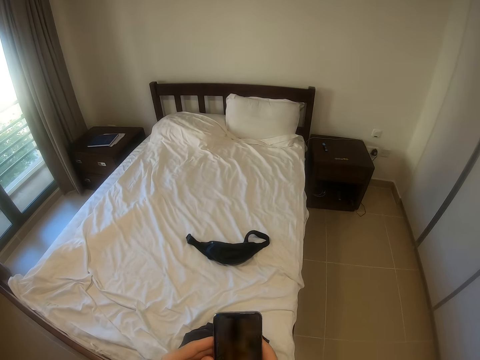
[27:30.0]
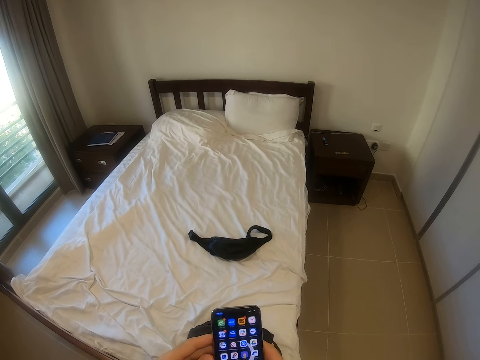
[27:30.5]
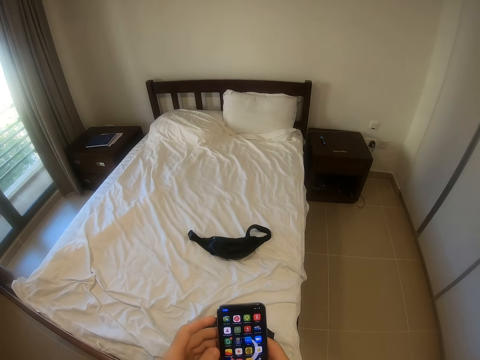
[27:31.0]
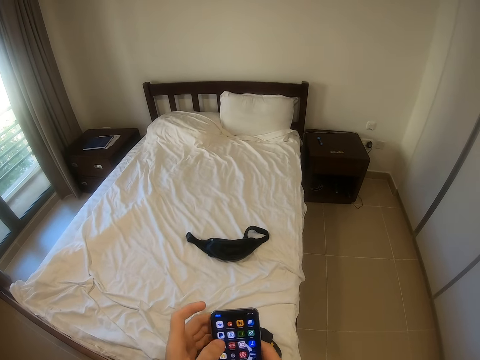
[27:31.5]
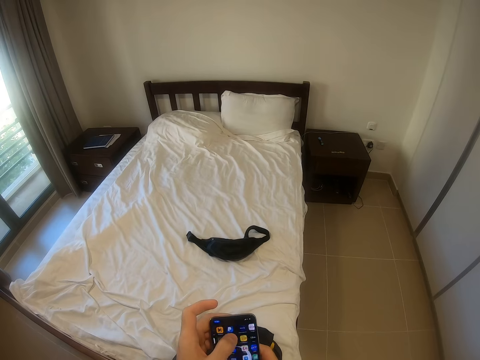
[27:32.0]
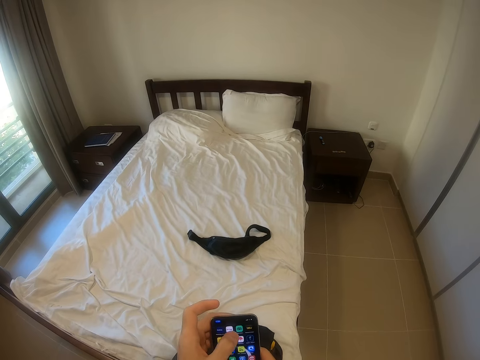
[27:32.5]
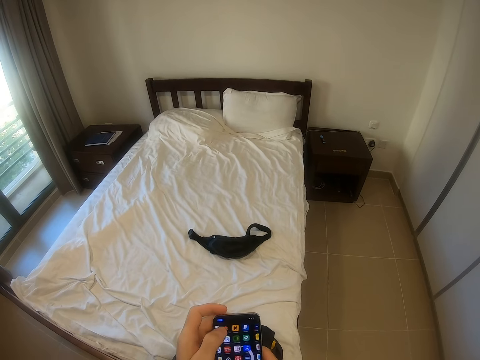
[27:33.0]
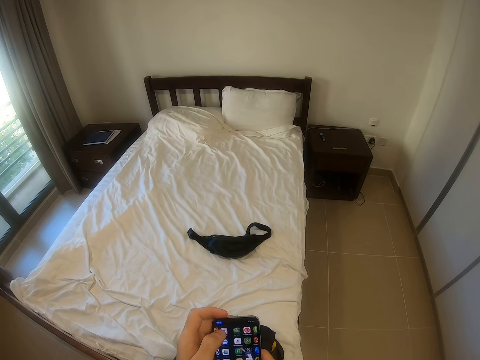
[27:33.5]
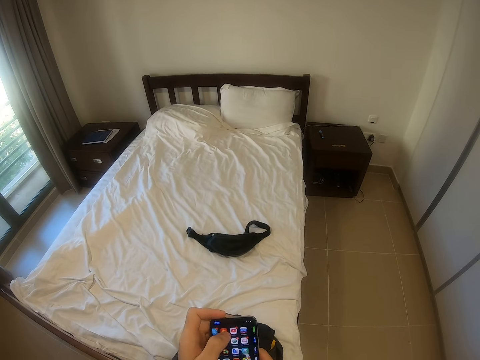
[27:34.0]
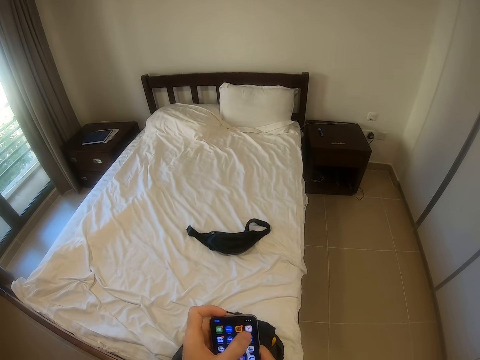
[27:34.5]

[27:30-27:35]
The camera wearer operates the phone with his hands.

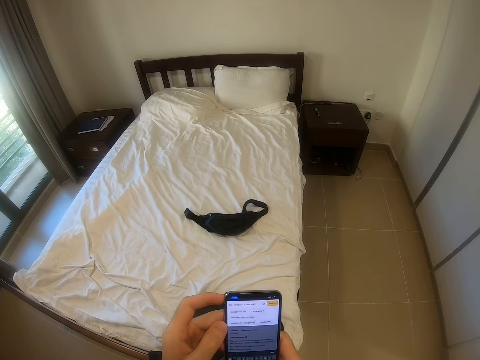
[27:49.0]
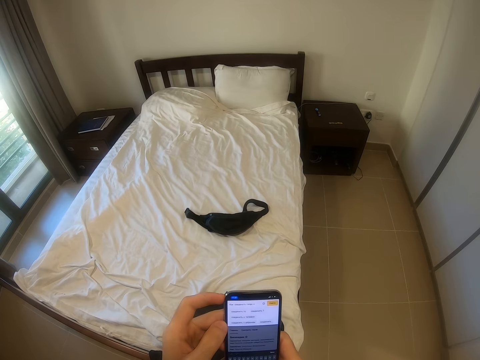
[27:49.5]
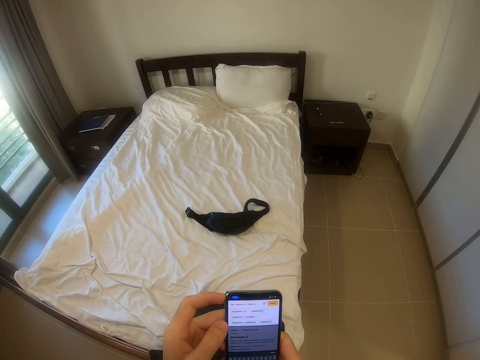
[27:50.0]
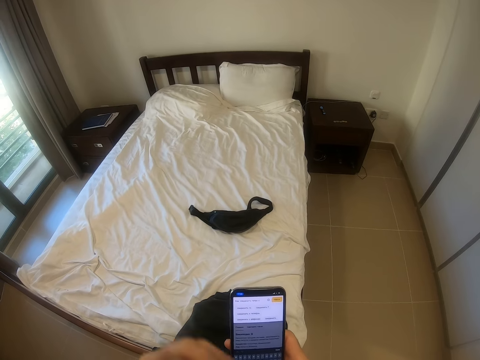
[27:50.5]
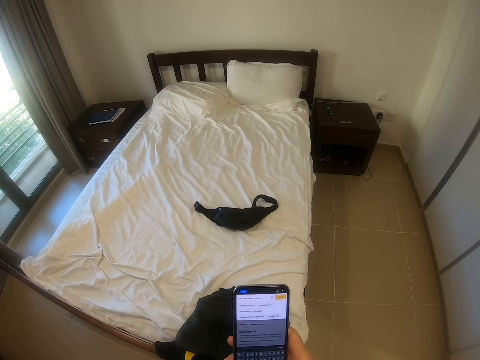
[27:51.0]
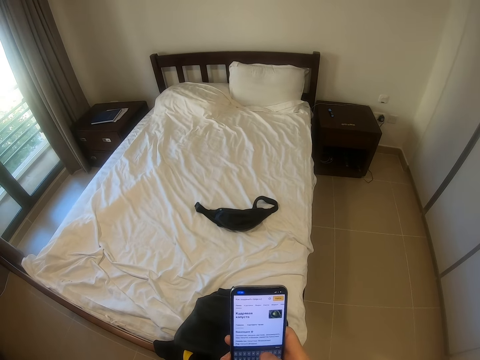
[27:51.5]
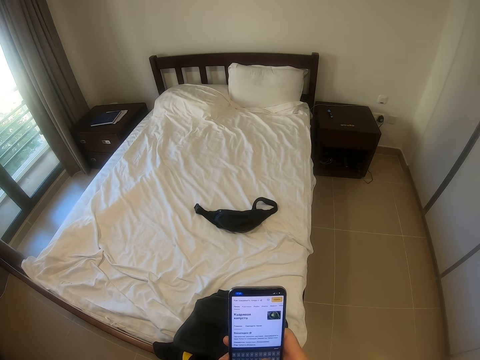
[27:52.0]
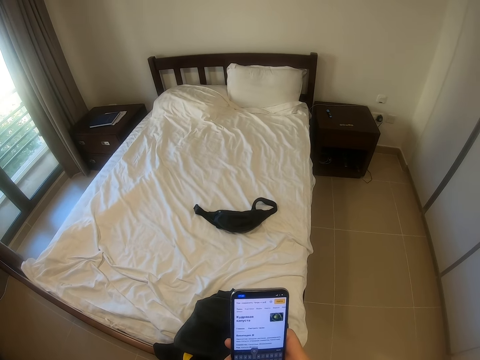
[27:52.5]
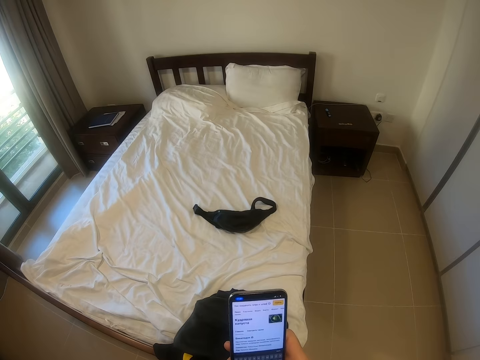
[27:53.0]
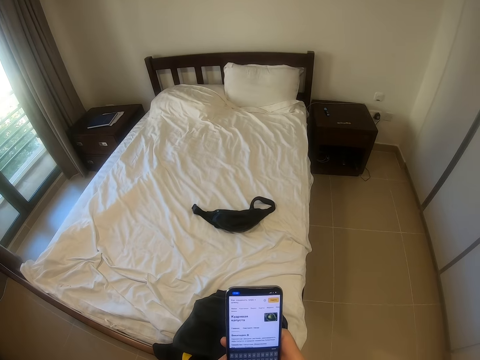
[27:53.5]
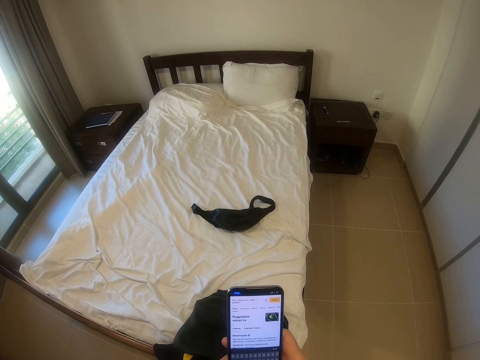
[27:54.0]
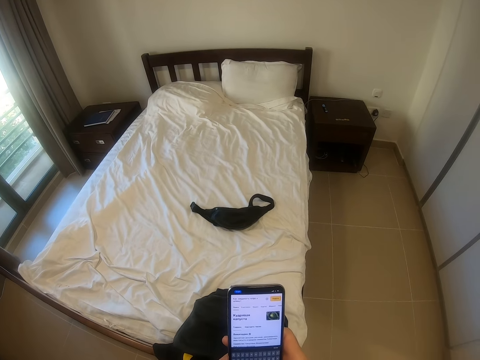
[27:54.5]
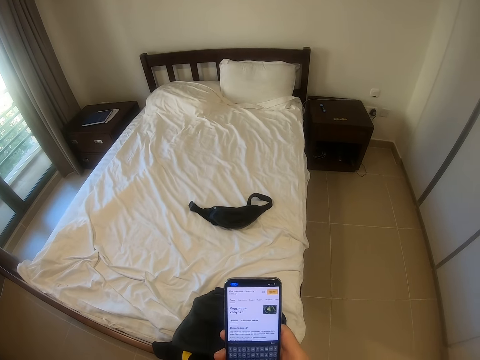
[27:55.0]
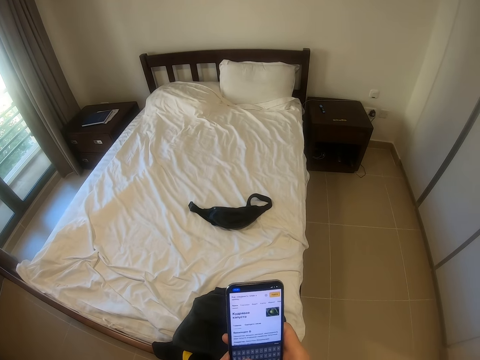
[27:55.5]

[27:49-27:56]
The camera wearer operates the phone with his right hand.

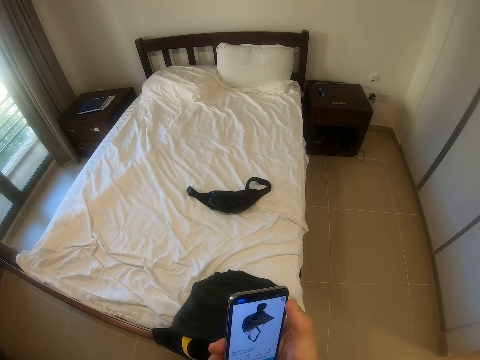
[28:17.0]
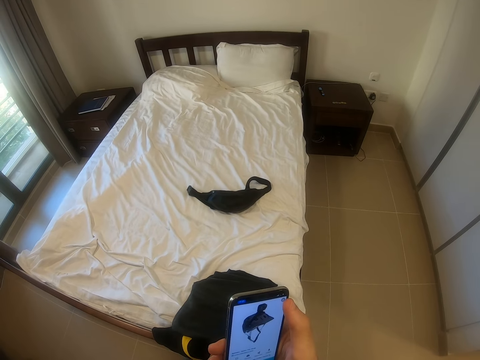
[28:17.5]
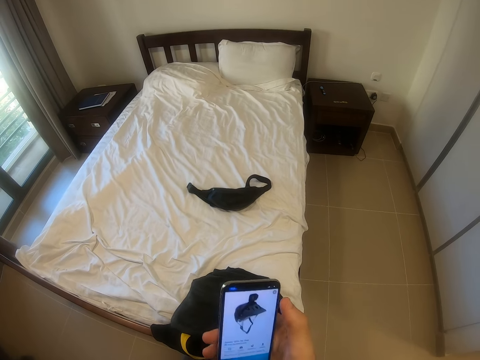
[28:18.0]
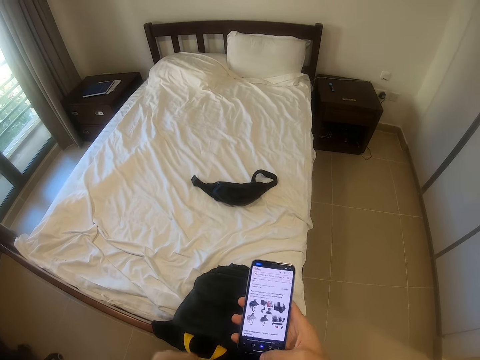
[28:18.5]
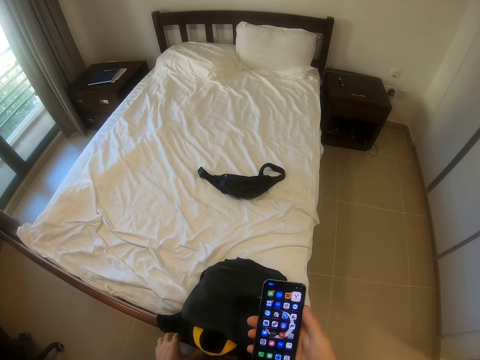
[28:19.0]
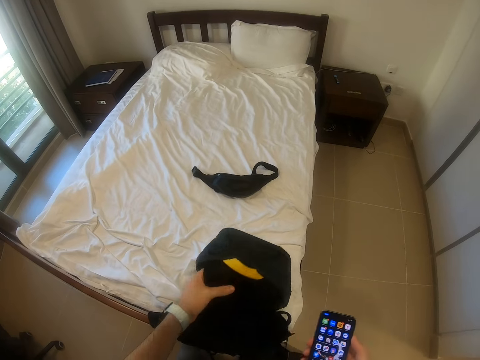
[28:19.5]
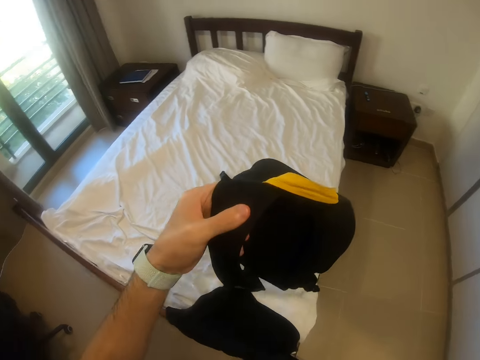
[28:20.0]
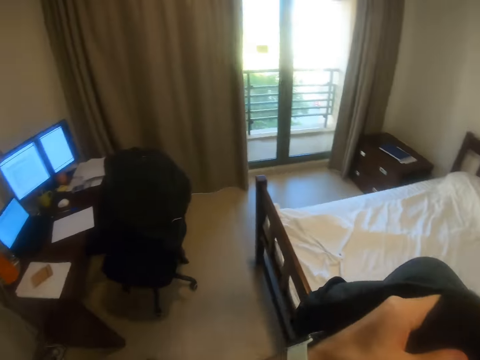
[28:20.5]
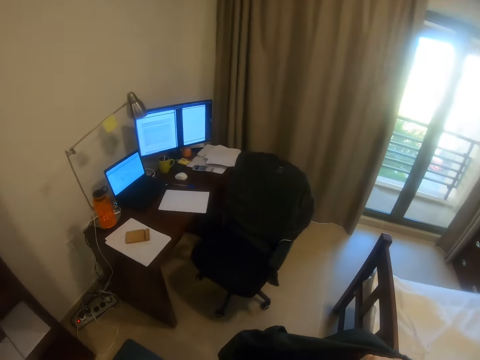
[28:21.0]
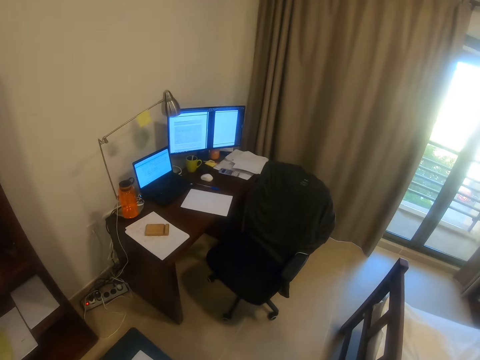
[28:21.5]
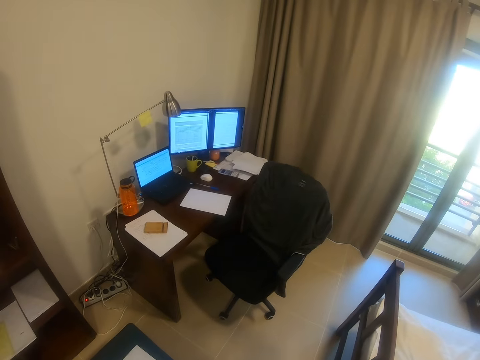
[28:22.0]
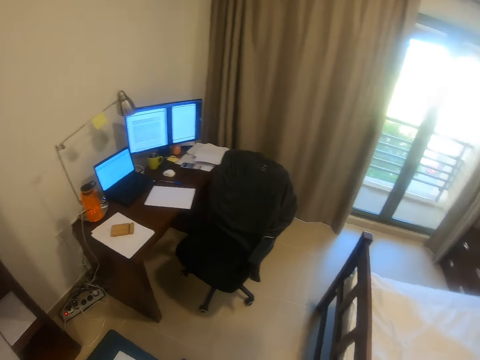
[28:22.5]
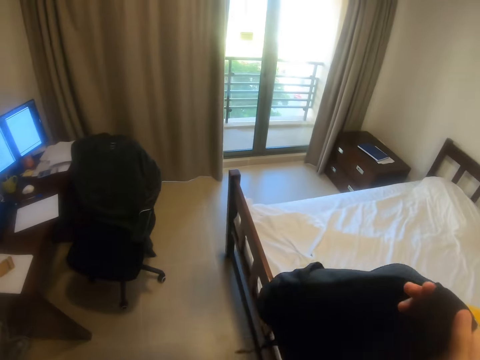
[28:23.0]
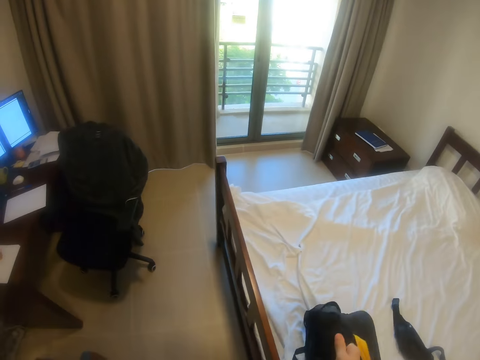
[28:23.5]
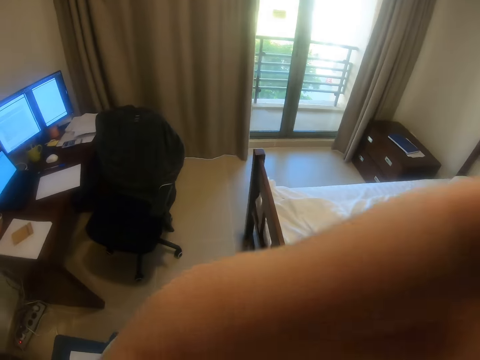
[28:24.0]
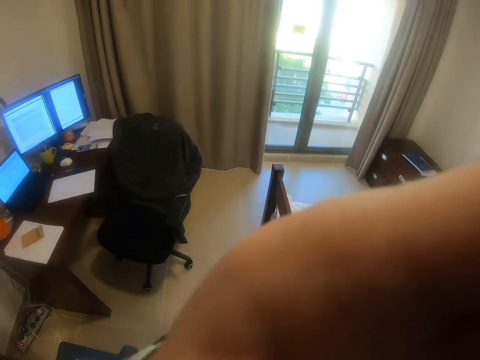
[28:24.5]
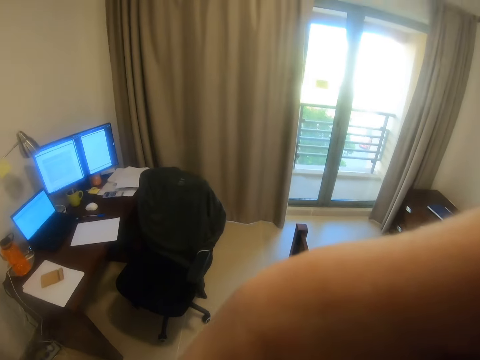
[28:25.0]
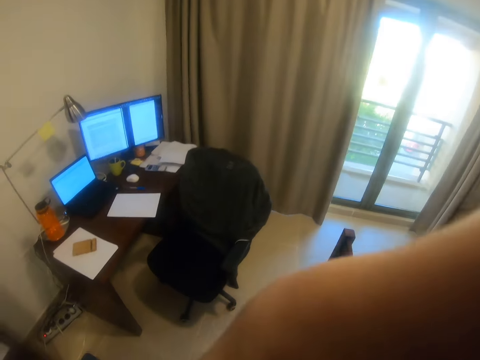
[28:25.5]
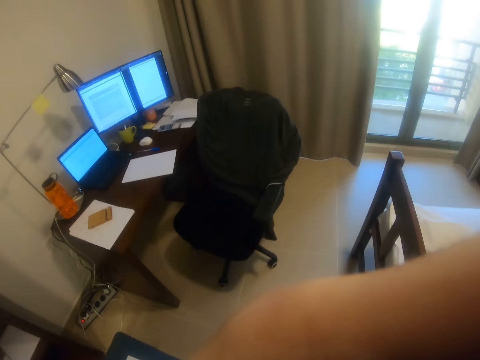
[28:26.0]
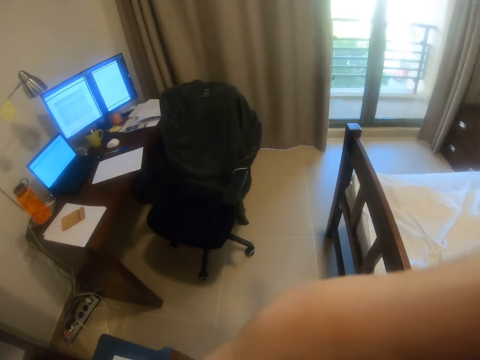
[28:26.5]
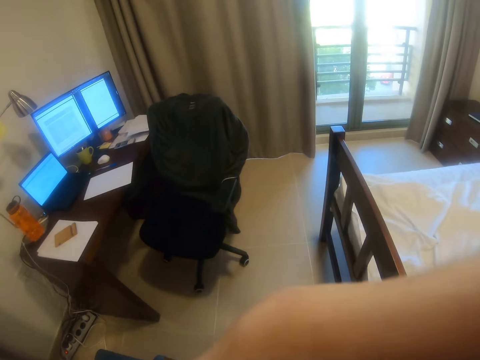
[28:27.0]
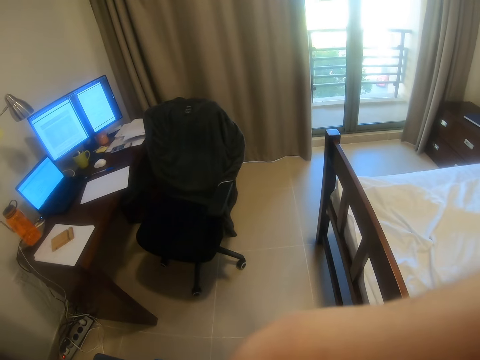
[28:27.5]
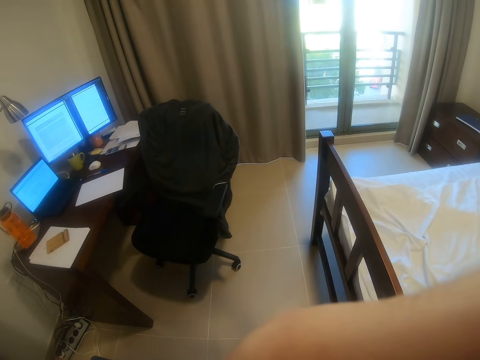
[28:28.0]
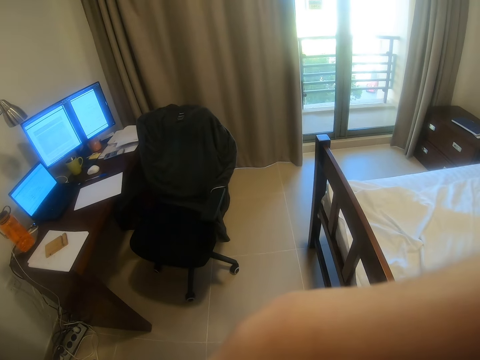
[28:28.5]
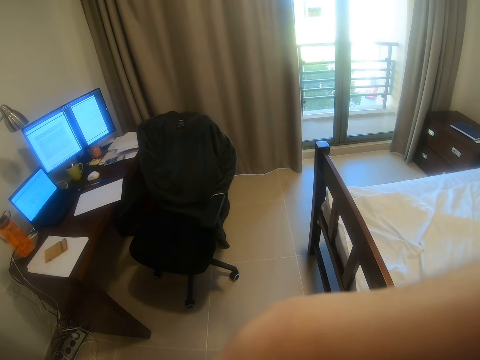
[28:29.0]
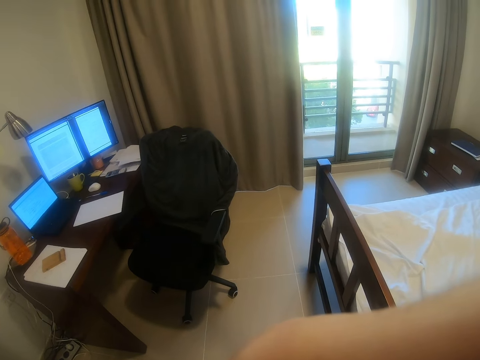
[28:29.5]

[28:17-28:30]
The camera wearer picks up a bag from a bed with his left hand. He turns to the left. He drops the bag on the bed with his right hand. He adjusts a camera on his head with his left hand.
